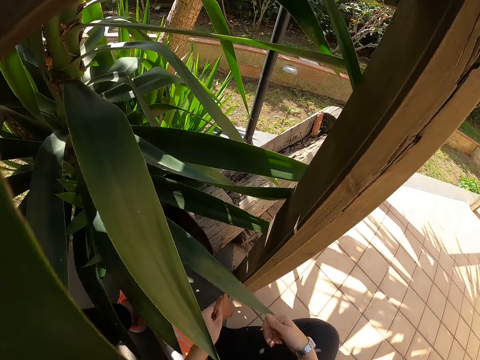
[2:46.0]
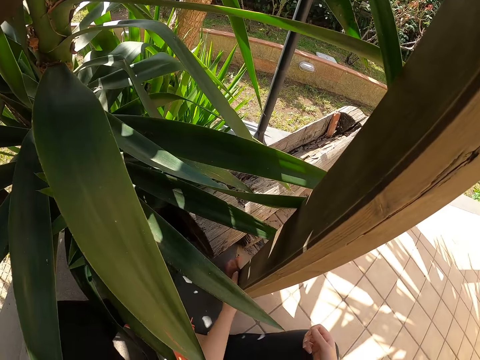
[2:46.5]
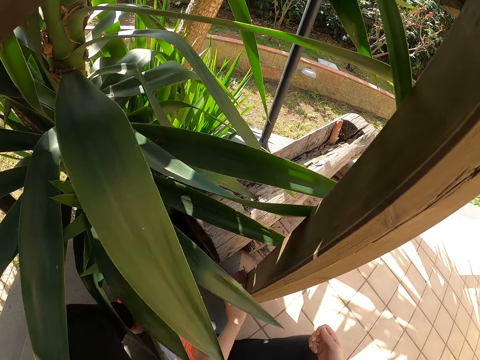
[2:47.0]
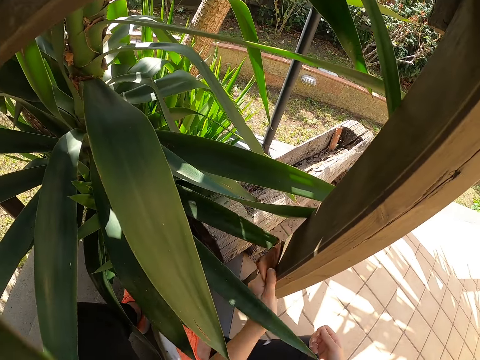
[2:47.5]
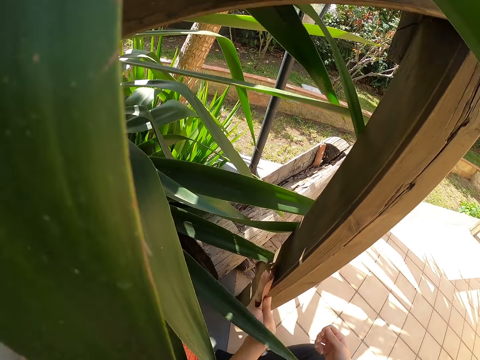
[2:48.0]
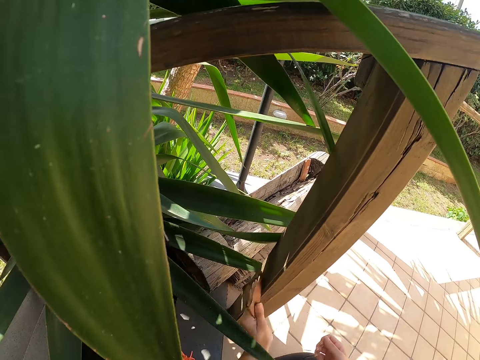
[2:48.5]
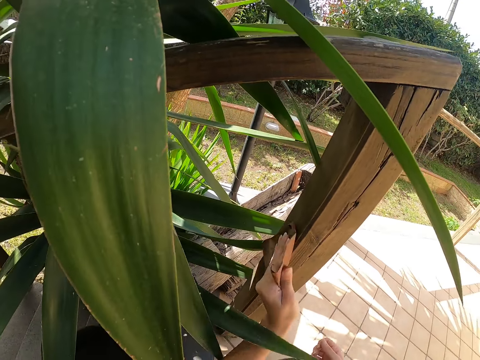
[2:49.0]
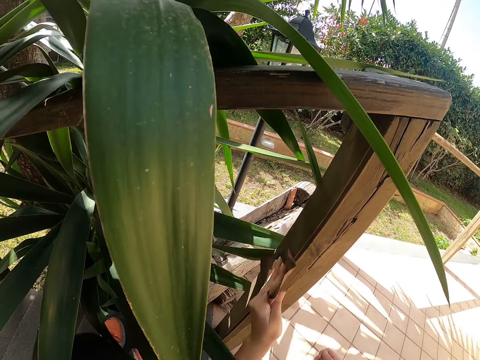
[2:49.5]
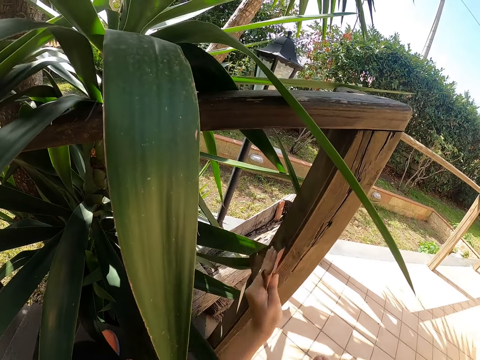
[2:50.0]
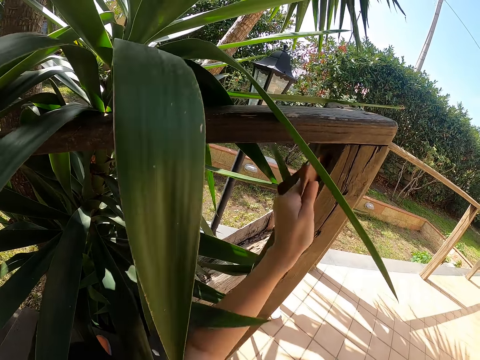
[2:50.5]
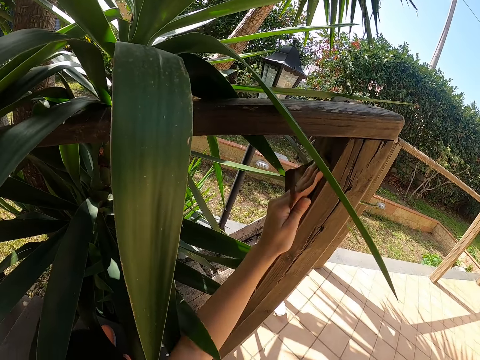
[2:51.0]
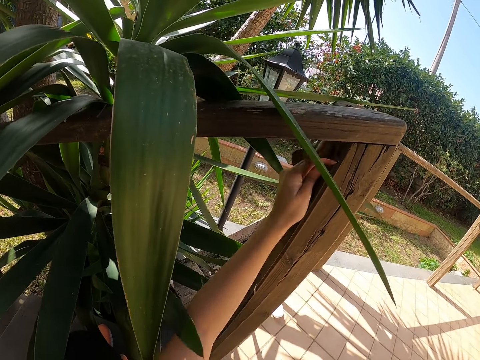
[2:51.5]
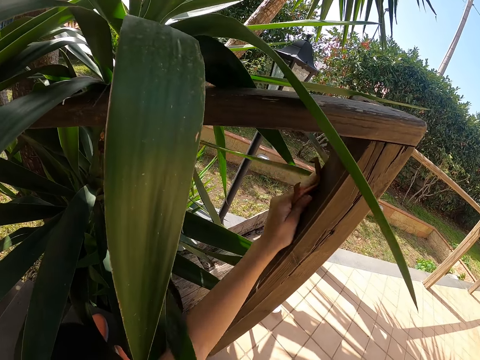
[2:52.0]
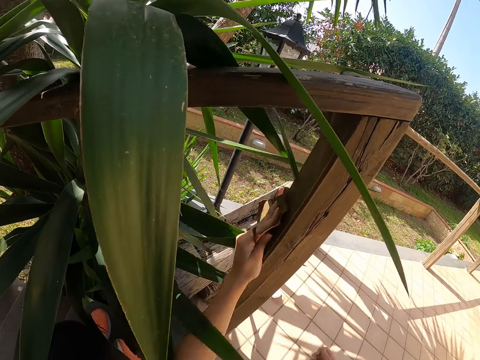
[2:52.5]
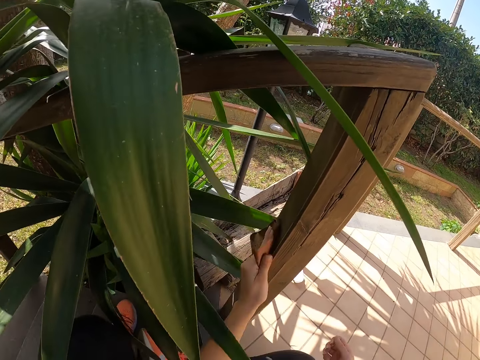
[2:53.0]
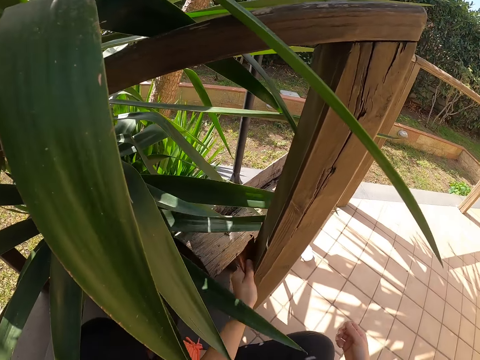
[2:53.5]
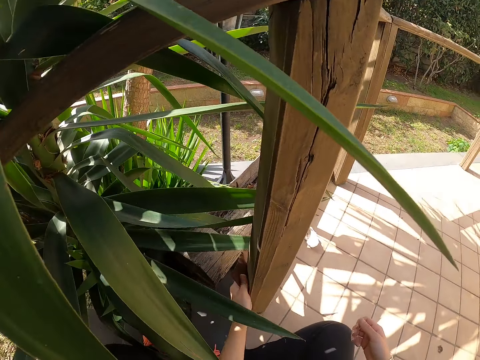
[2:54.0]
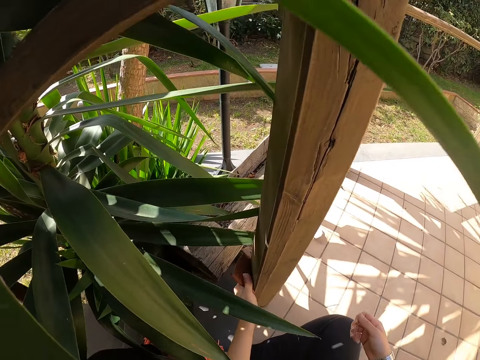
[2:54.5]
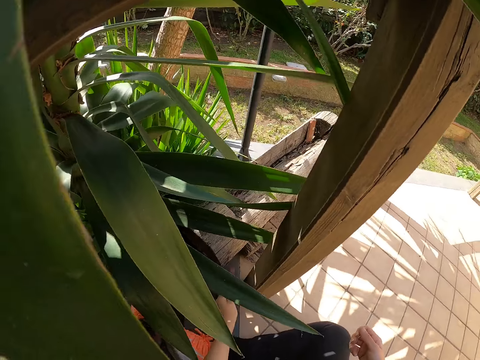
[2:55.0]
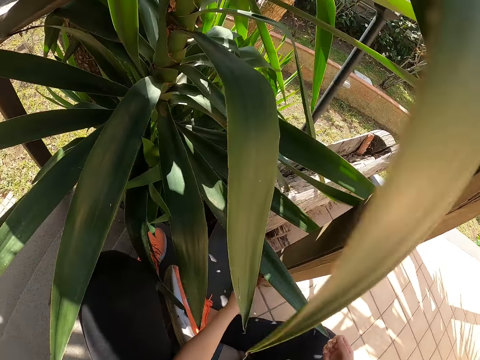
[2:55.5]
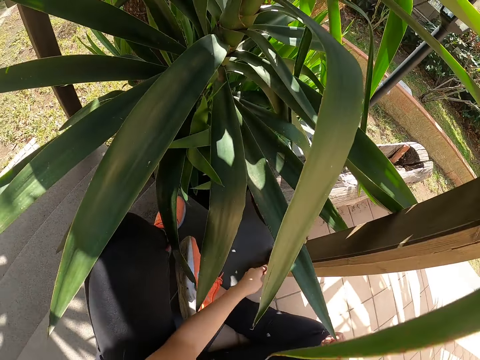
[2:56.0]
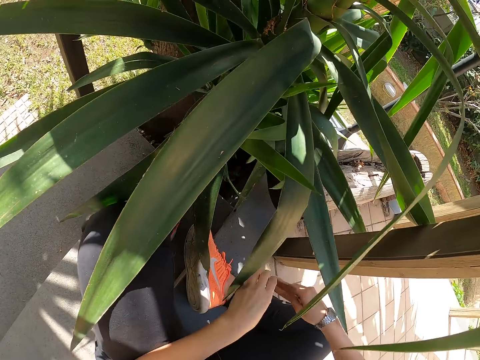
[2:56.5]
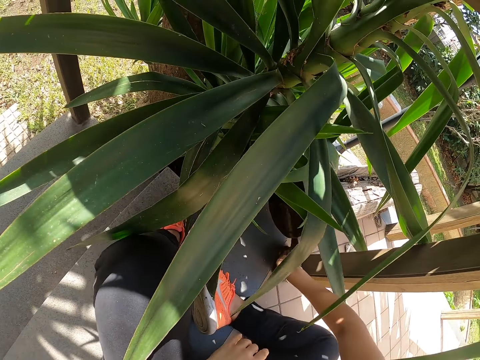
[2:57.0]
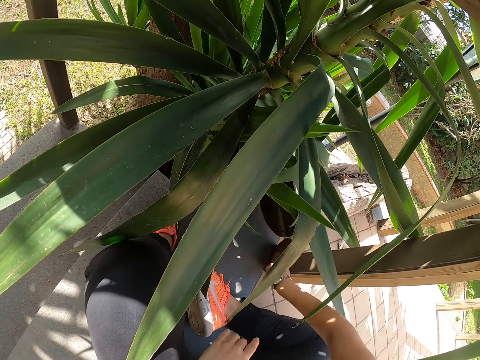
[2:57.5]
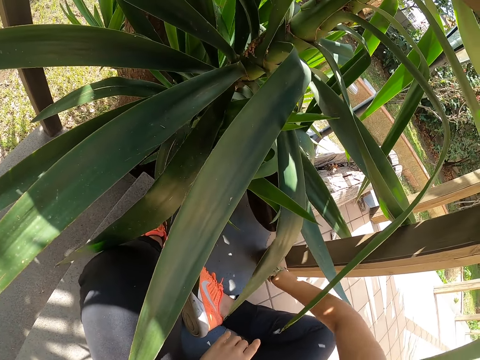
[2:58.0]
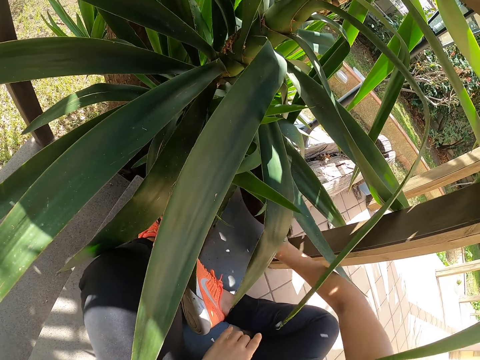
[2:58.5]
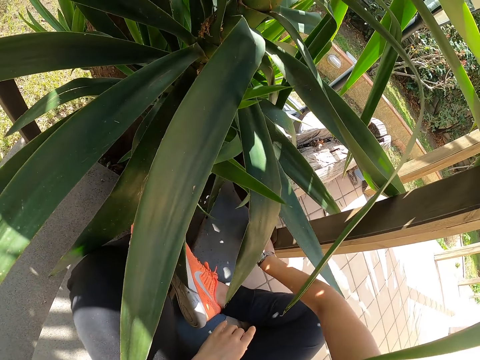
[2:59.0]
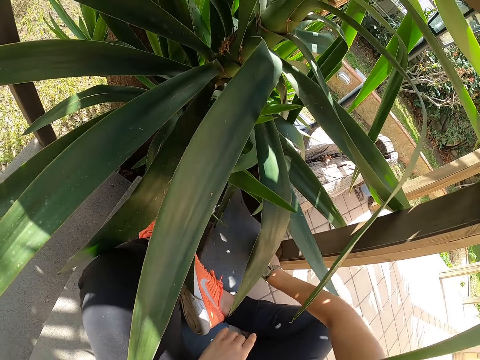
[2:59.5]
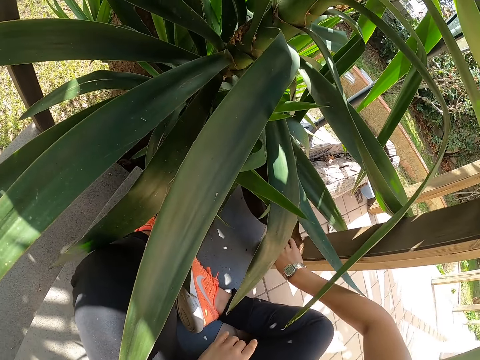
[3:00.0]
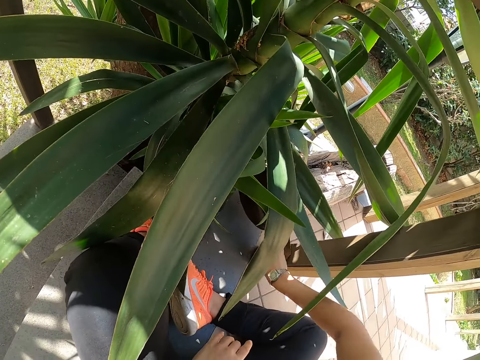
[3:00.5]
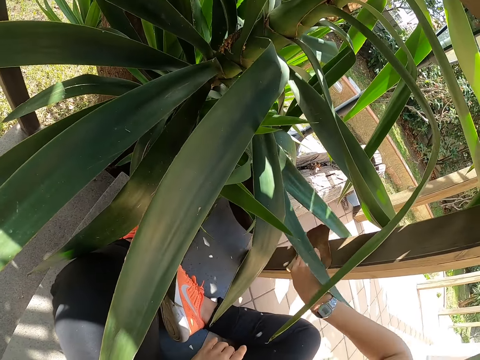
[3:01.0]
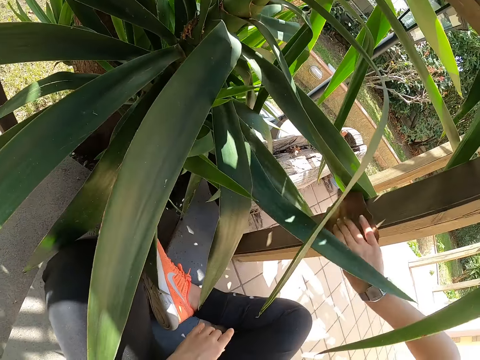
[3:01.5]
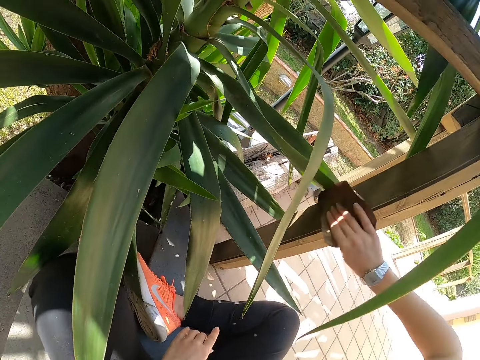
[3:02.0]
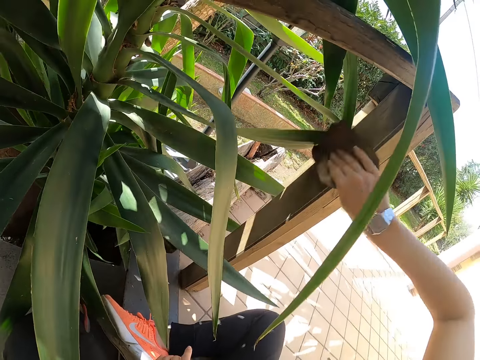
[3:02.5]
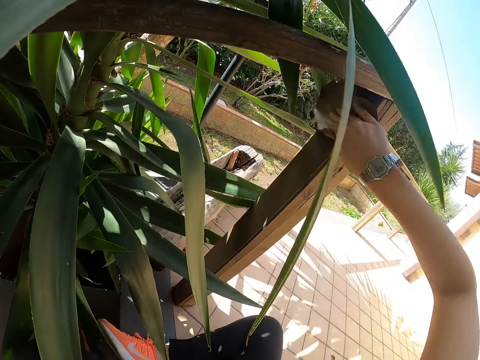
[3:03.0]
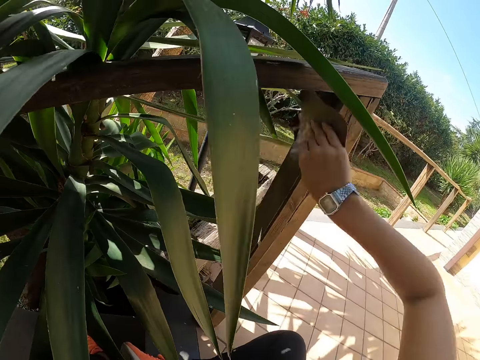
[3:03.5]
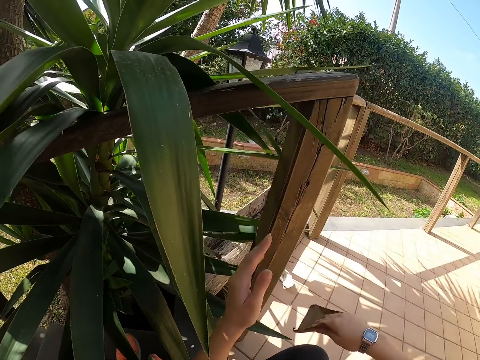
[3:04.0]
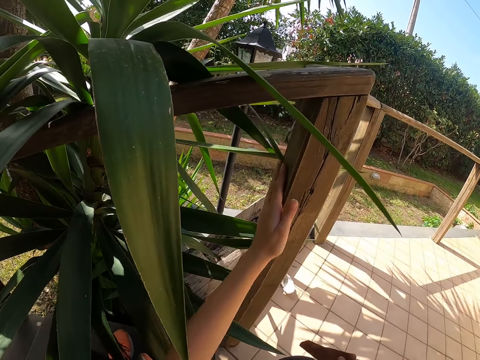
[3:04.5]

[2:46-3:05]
The camera wearer holds a sandpaper with the left hand. They scrub wood with the left hand. They hold the sandpaper with the right hand. They scrub the wood with the right hand.

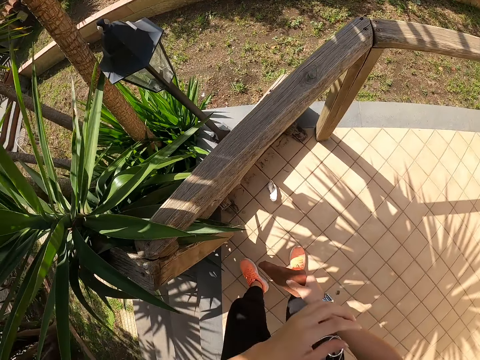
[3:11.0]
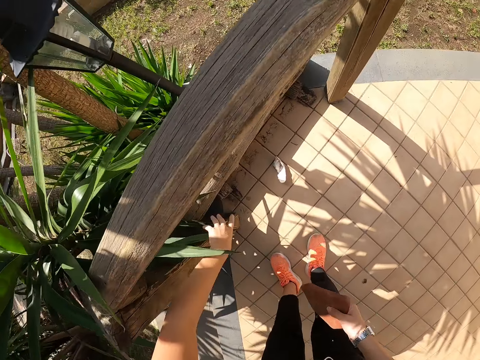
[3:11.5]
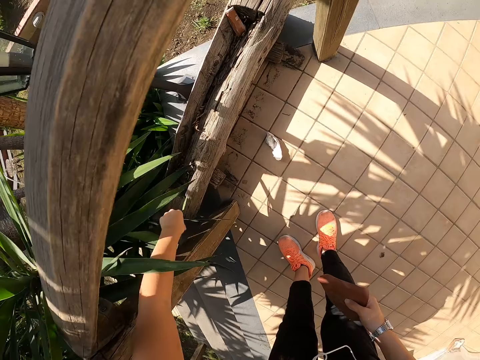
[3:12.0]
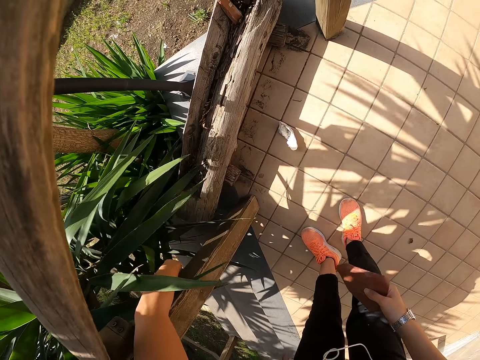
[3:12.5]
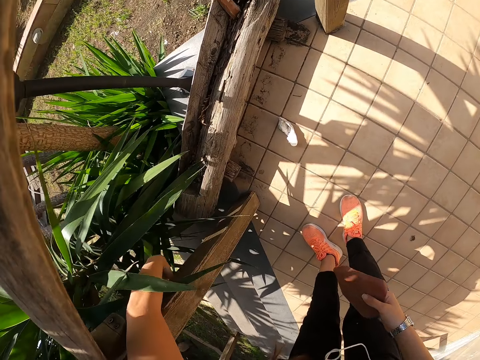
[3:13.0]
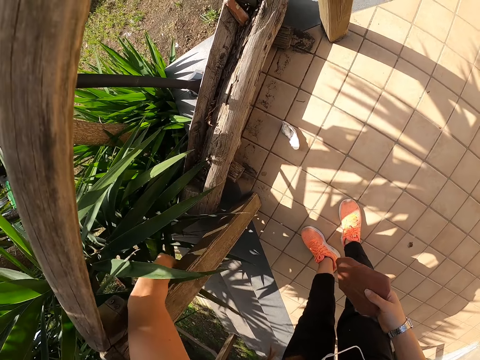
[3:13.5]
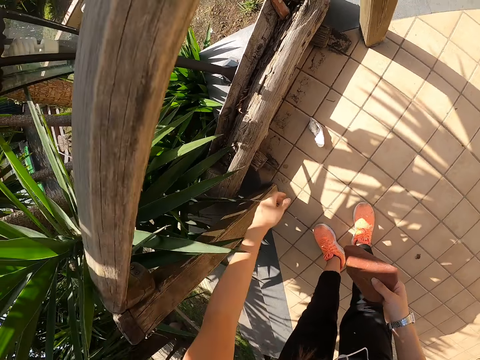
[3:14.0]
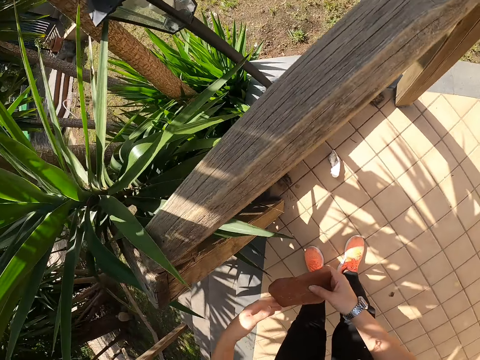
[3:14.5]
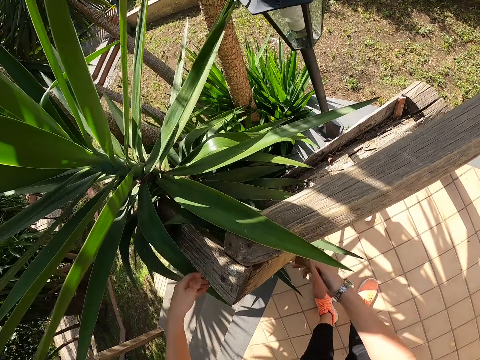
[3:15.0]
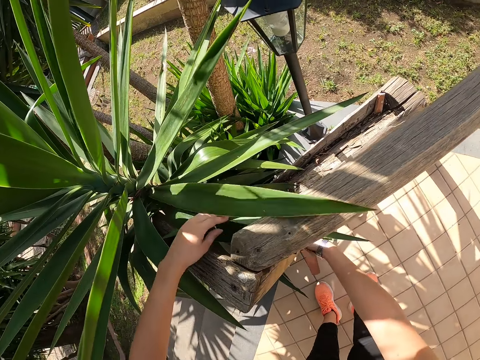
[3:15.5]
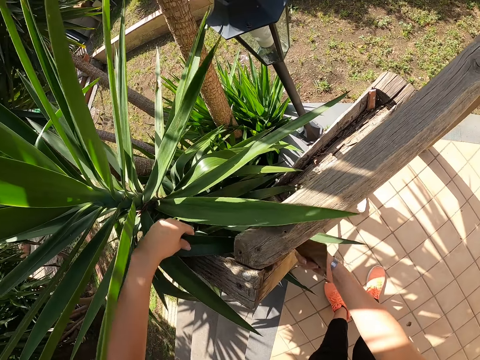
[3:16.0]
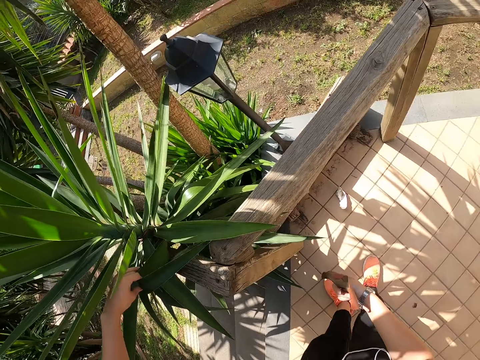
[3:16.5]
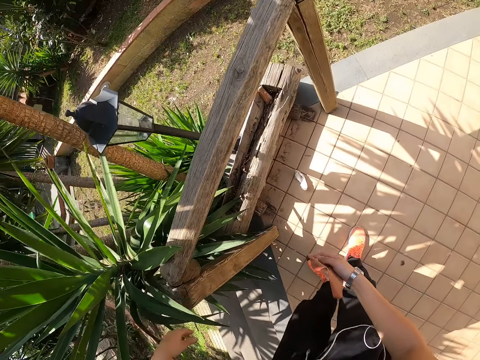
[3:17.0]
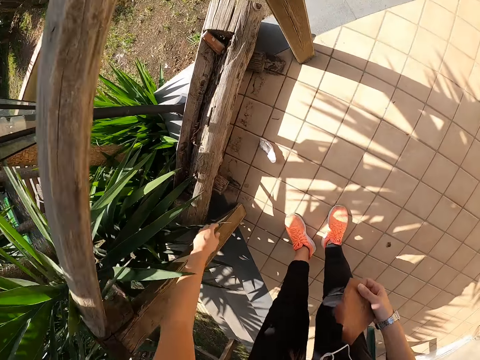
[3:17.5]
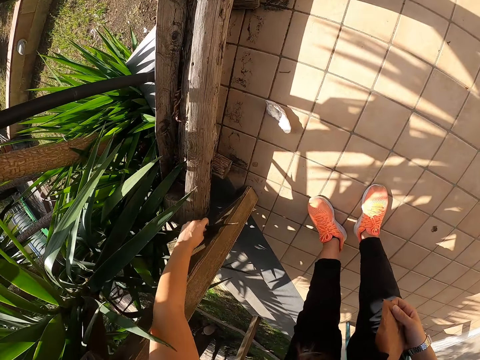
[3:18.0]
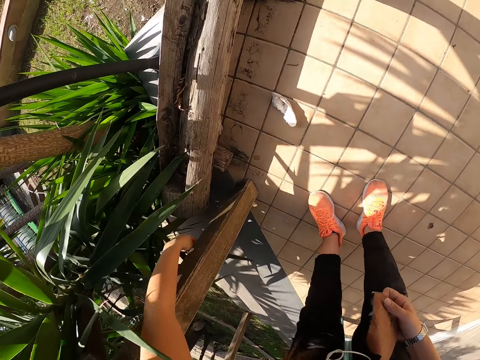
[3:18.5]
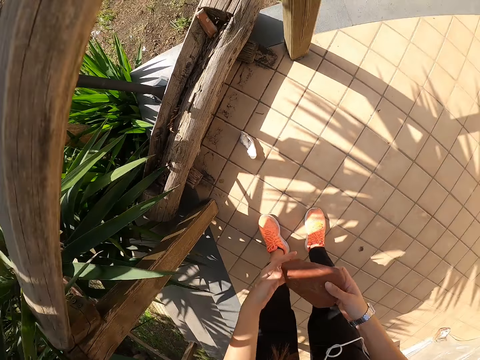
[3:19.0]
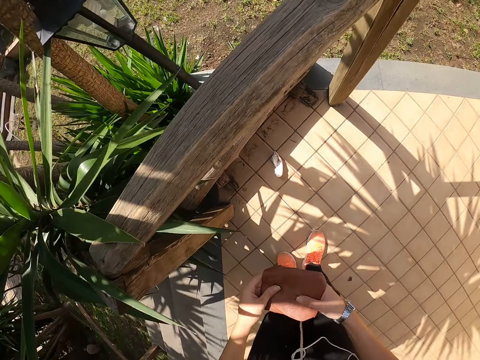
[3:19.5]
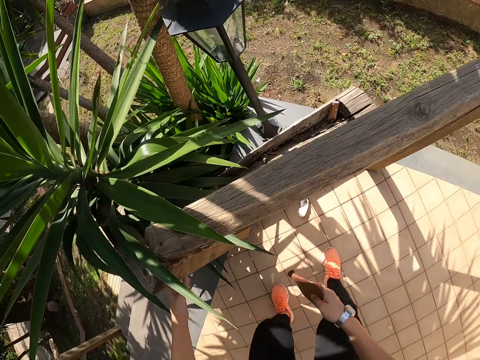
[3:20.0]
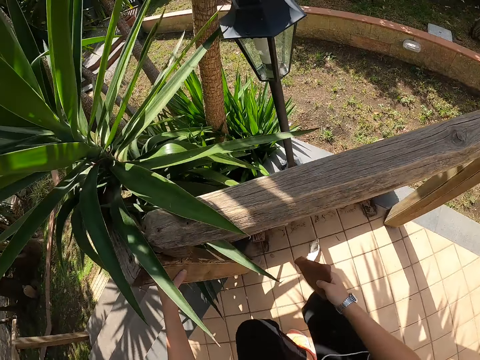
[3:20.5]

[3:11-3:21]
The camera wearer touches a plant leaf. They hold a sandpaper with the right hand. They adjust the plant leaves with the left hand. They hold the sandpaper with both hands.
